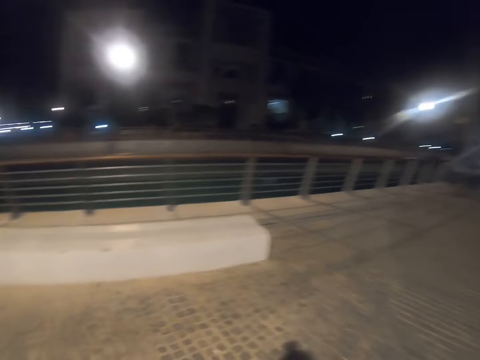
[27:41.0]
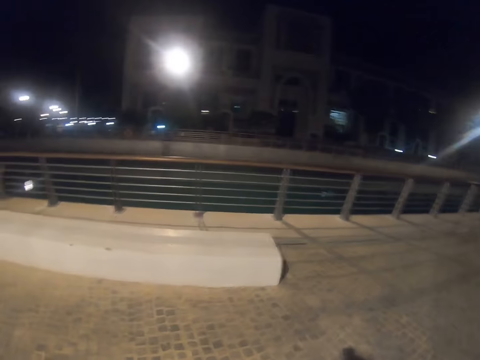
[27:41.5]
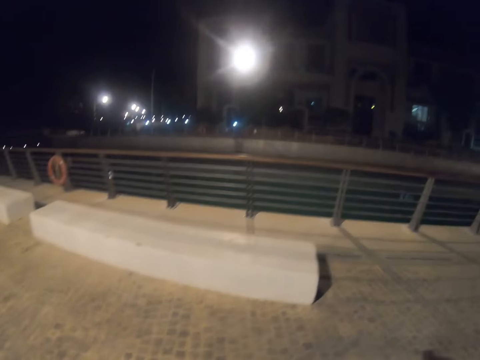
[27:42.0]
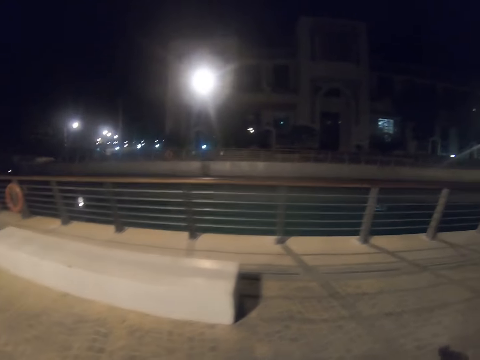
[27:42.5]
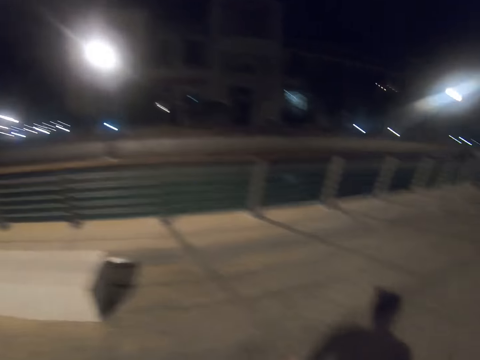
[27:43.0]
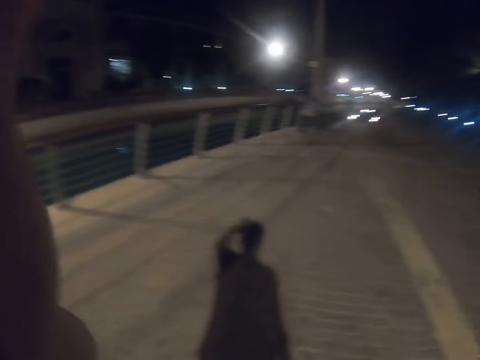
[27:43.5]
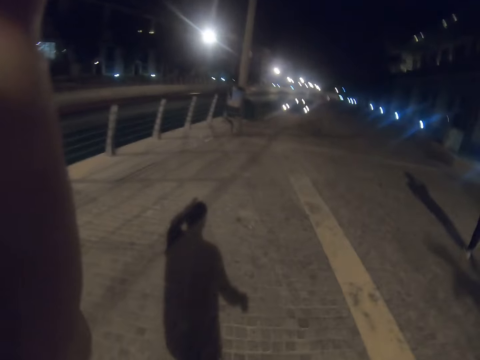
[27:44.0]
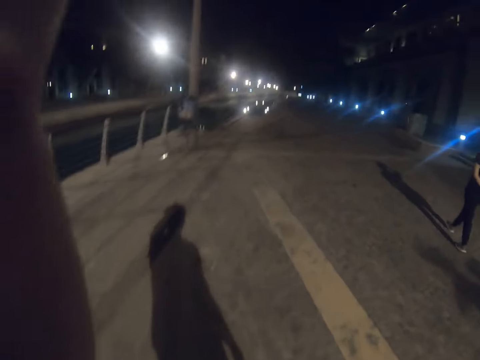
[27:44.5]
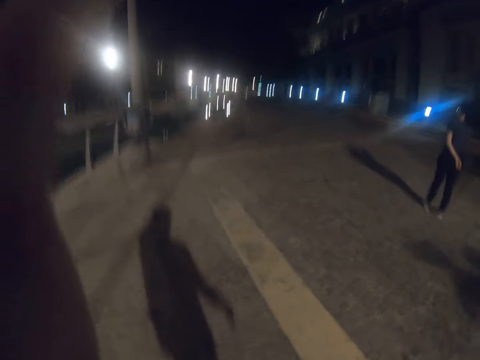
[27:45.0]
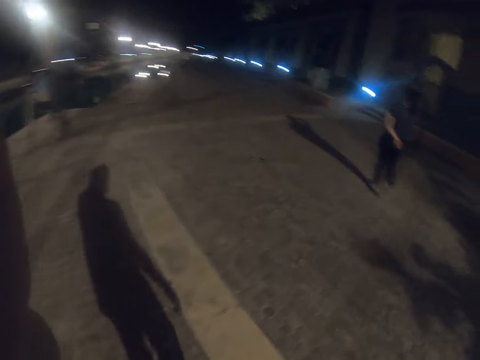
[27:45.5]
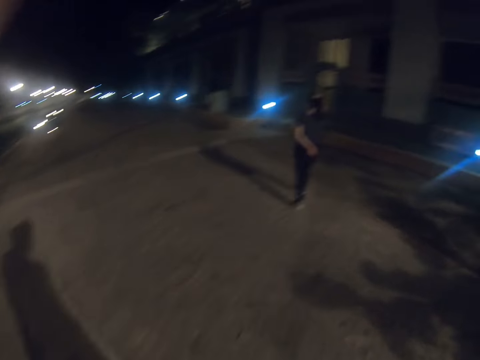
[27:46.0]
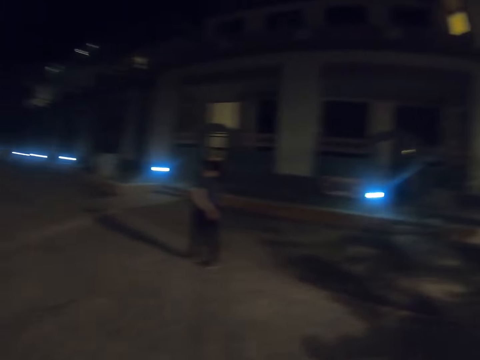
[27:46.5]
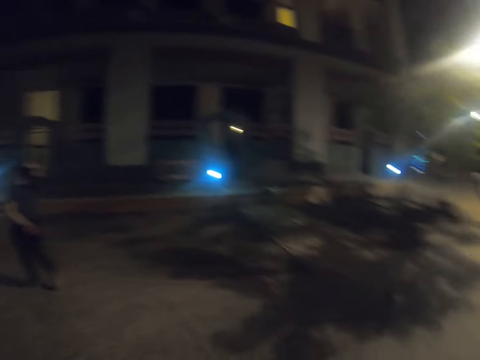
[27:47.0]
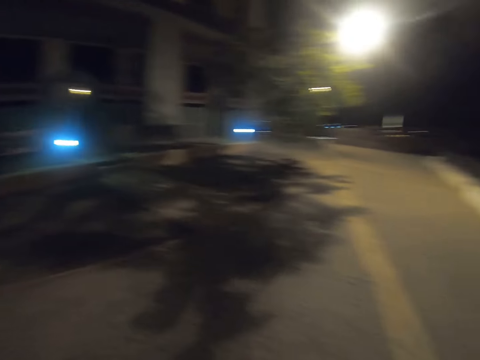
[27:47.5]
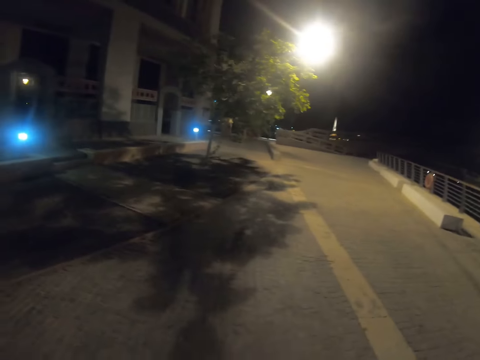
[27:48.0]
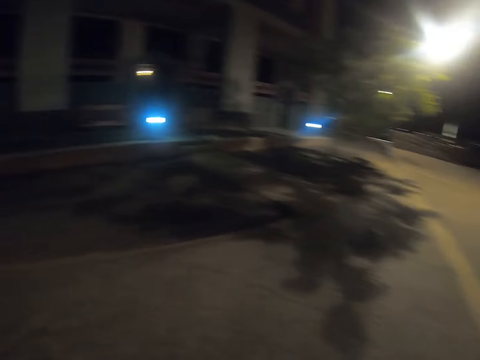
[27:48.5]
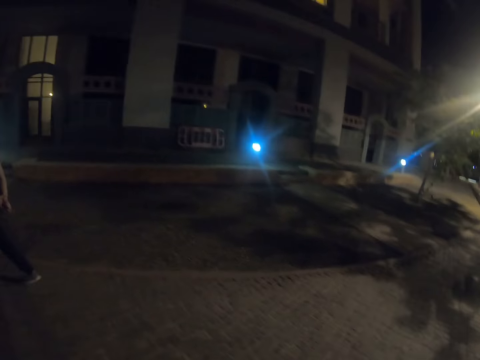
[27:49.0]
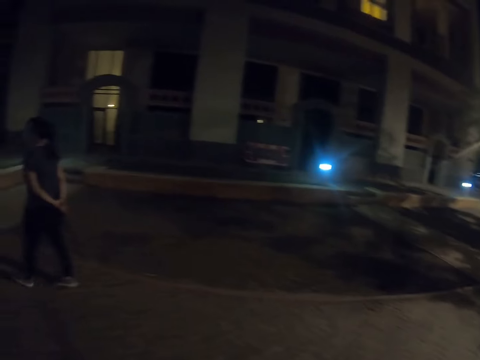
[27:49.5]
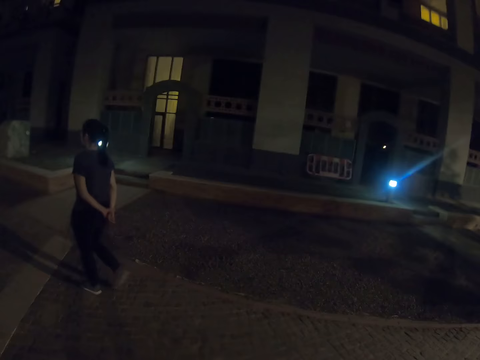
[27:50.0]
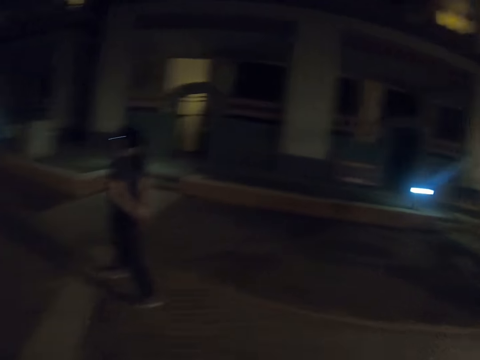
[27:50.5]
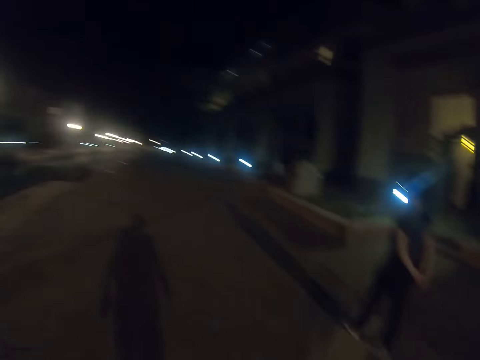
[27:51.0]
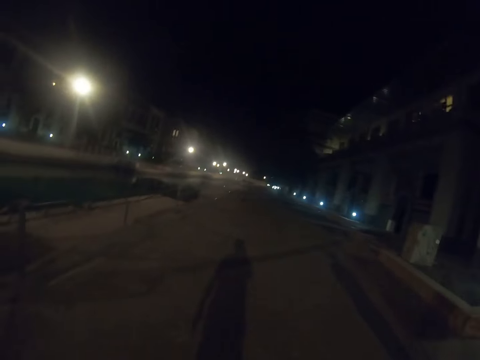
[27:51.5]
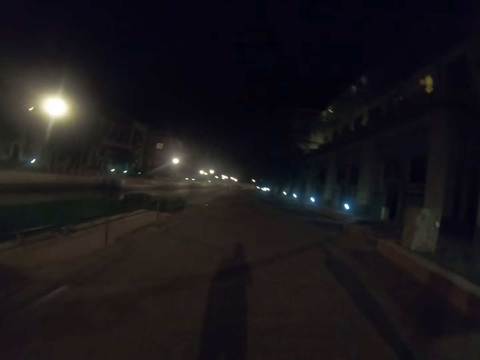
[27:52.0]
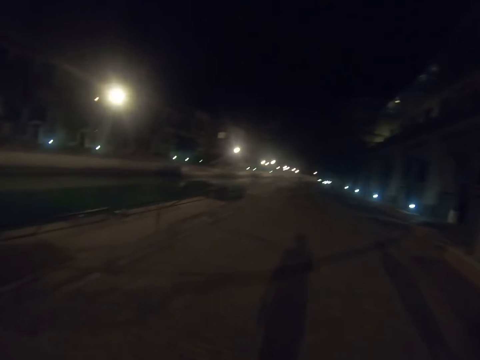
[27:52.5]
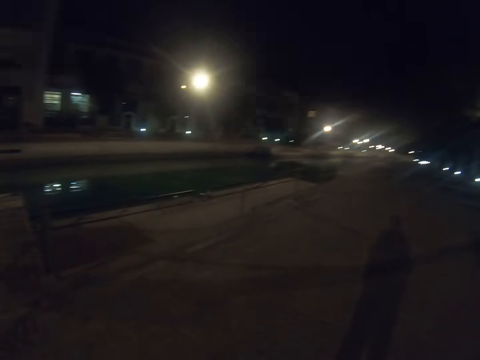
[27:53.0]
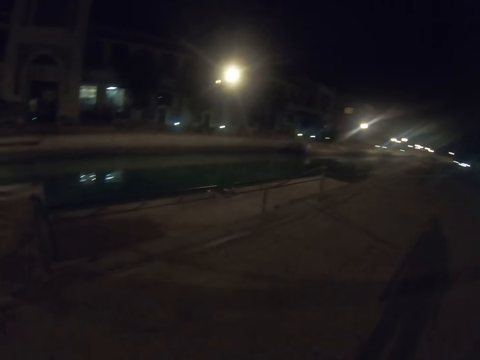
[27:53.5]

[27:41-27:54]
The camera wearer adjusts the camera. They walk around the town. A woman puts her hand behind her butt and walks around the town. The camera wearer walks around the town. They turn around. They look around the town. They walk around the town. They turn around. The woman holds her hands behind her butt and walks around the town. The camera wearer walks around the town.

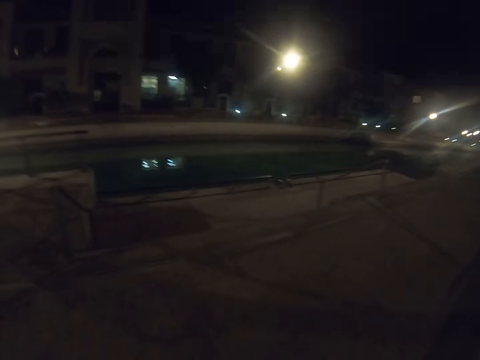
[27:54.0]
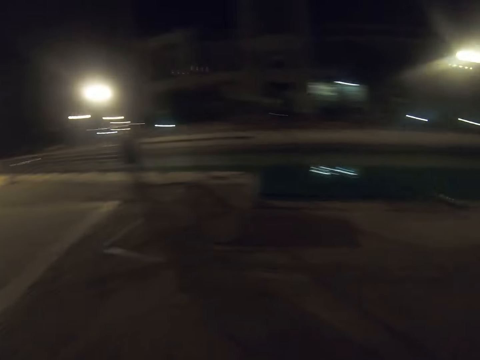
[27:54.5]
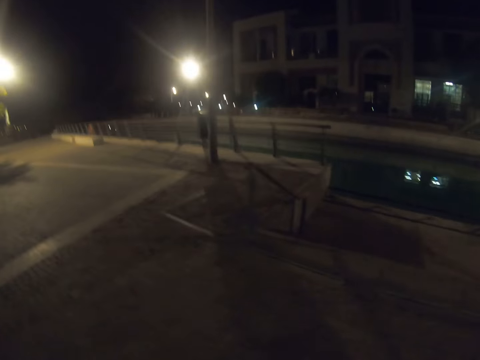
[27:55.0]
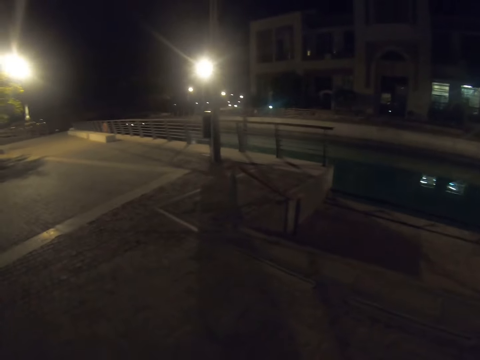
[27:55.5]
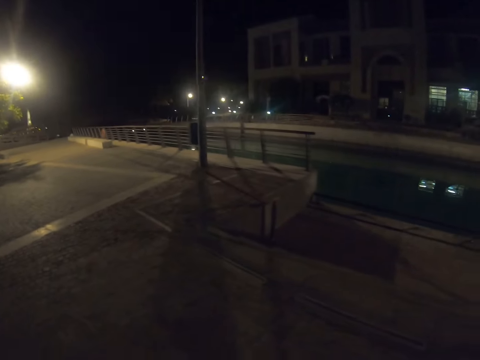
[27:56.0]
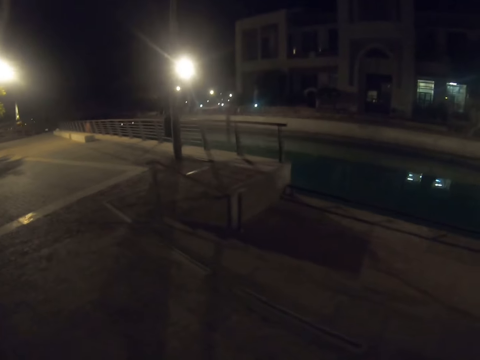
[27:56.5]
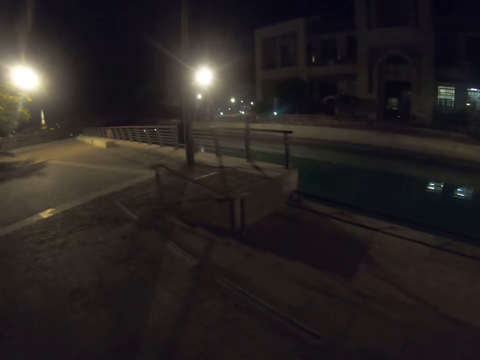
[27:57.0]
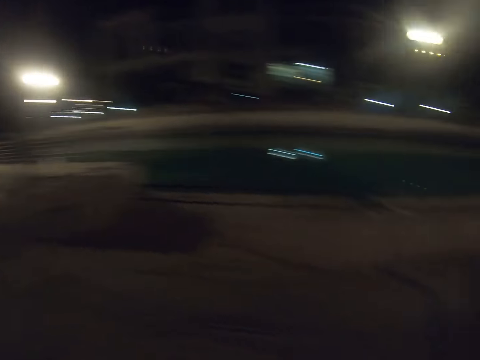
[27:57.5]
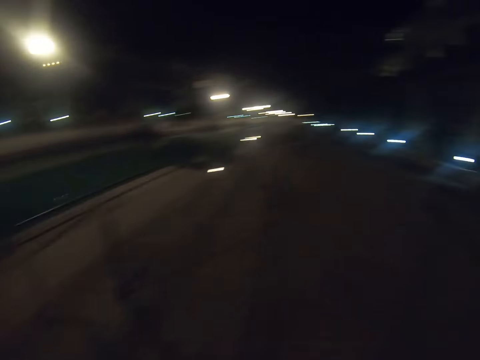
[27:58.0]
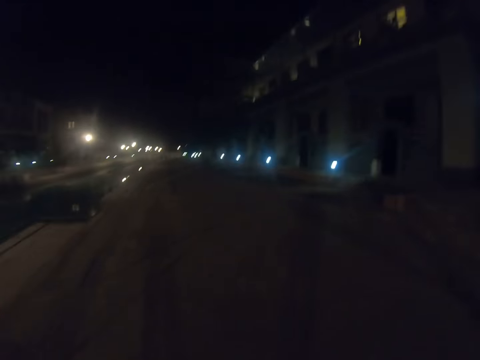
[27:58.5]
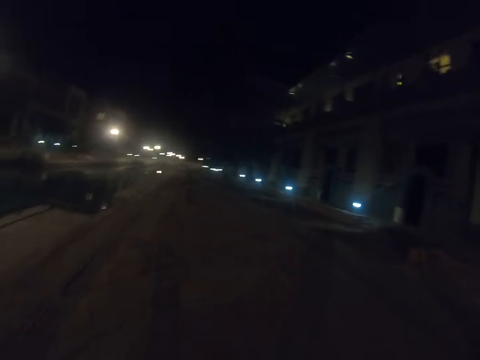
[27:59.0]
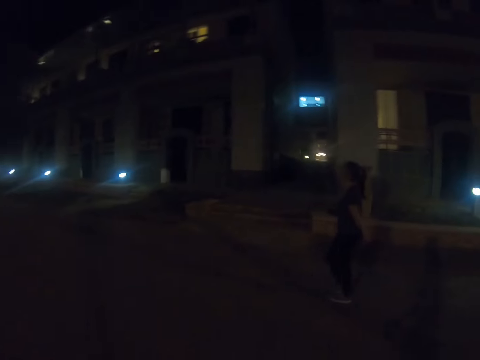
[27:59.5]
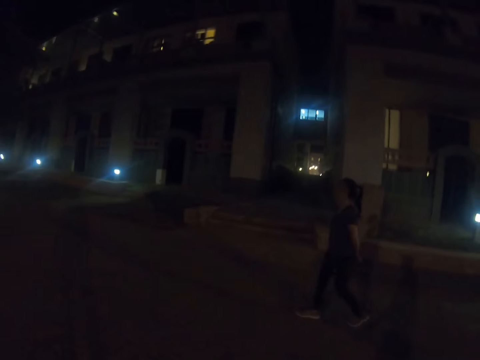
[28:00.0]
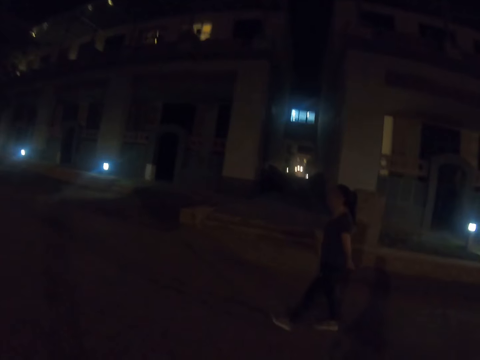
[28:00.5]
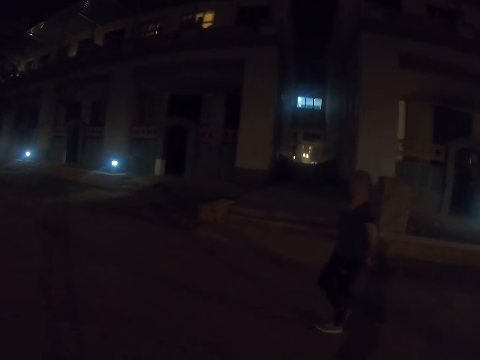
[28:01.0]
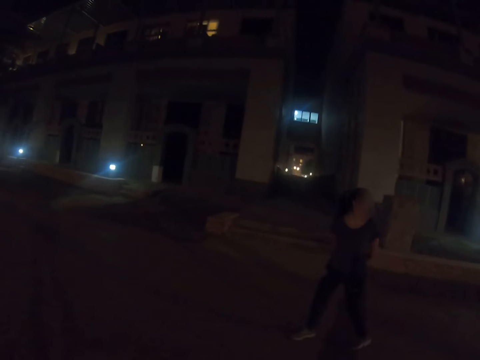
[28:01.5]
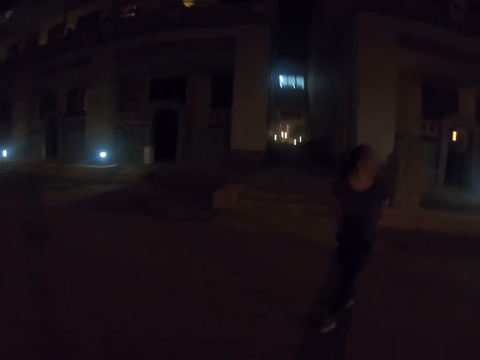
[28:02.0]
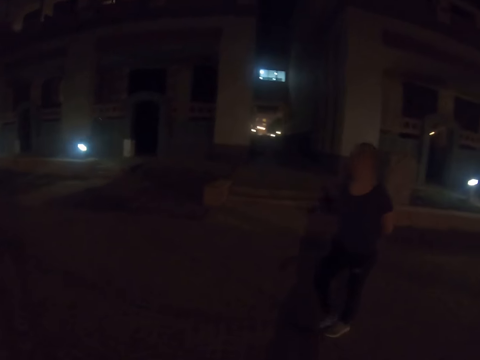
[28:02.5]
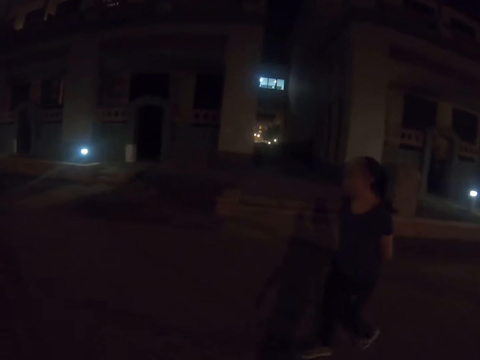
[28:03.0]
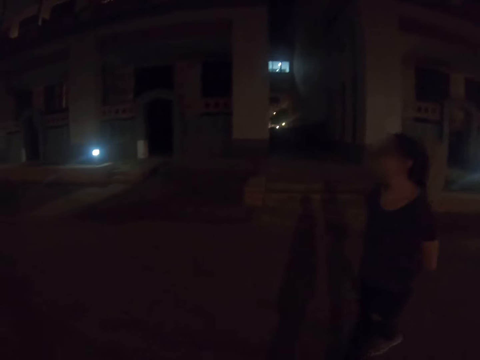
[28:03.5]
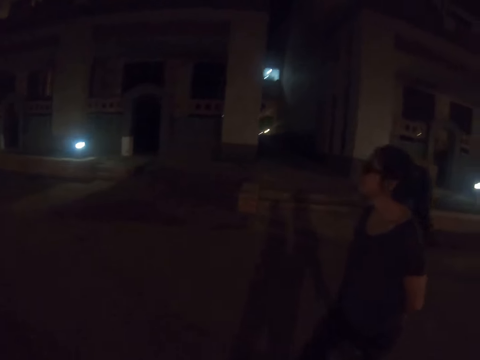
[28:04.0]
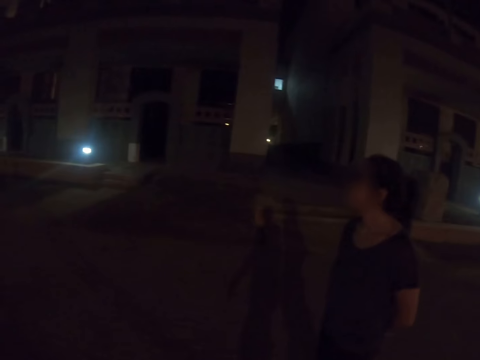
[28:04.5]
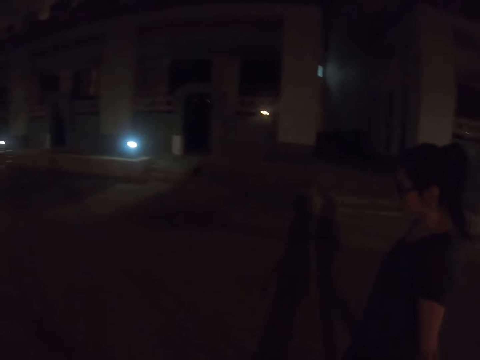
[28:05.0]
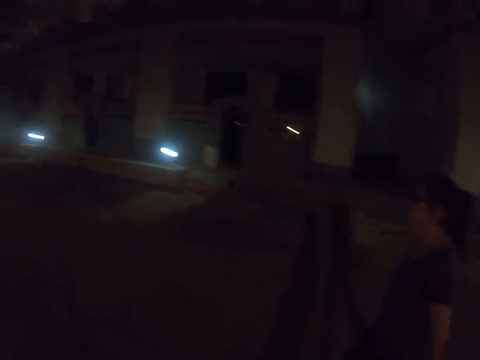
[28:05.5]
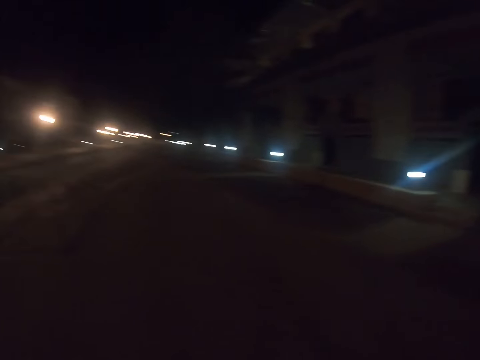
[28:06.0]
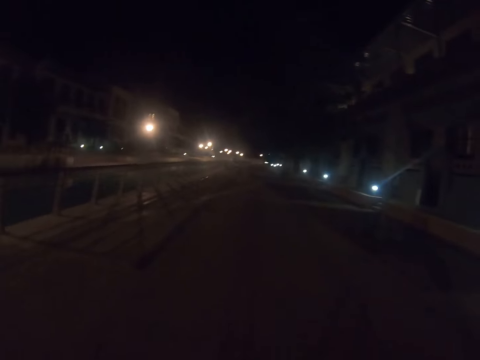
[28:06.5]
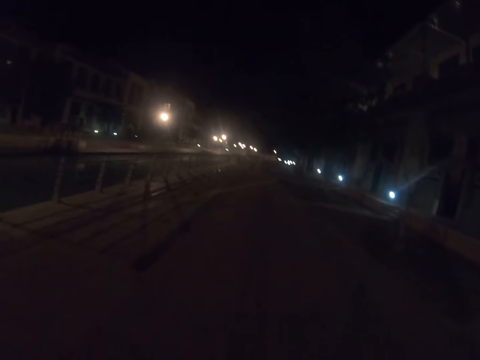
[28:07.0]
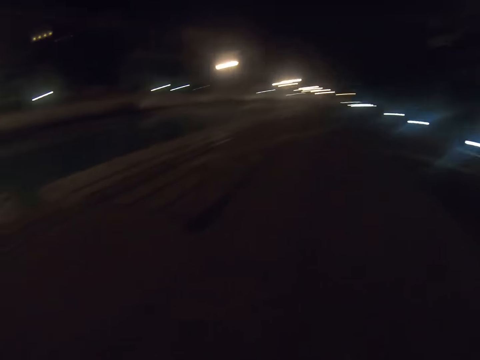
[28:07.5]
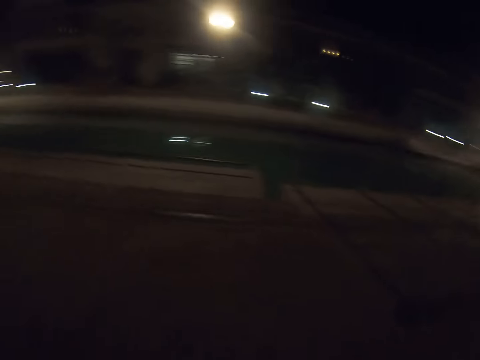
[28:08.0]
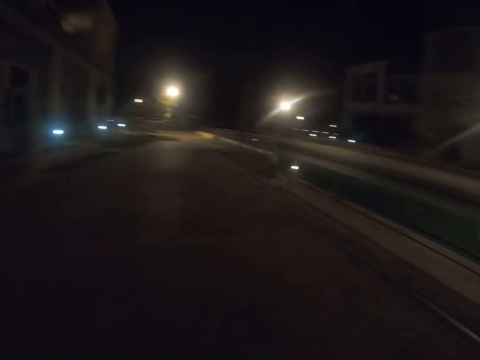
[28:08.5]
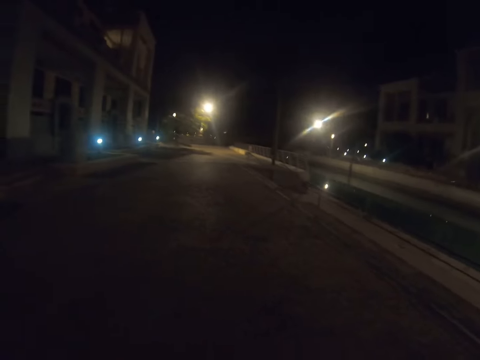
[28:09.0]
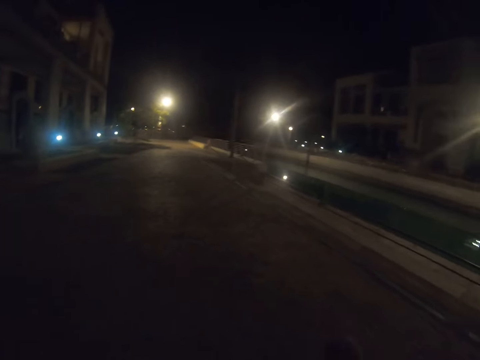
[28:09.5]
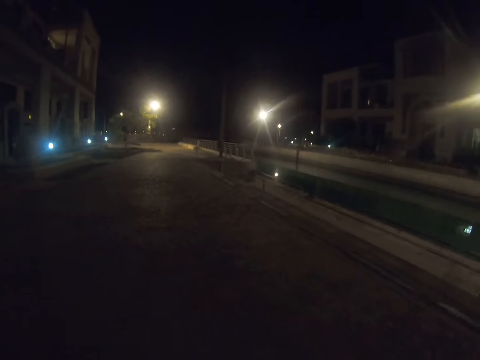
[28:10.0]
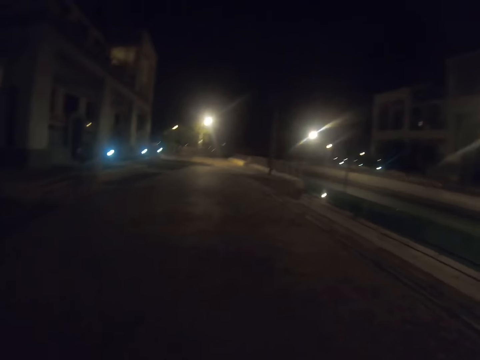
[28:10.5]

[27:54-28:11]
The camera wearer turns around. They look around the town. They walk around the town. They turn around. They walk around the town. A woman turns around, walks around the town and turns around. The camera wearer walks around the town. They turn around. They walk around the town.
